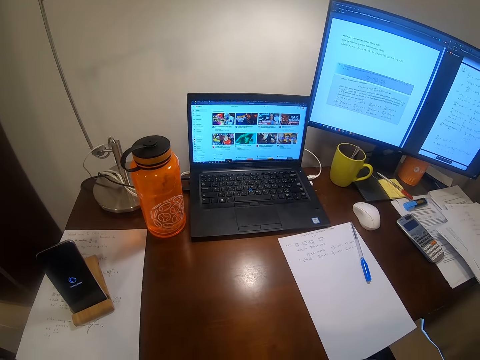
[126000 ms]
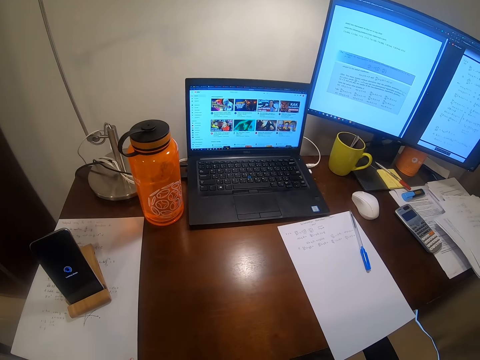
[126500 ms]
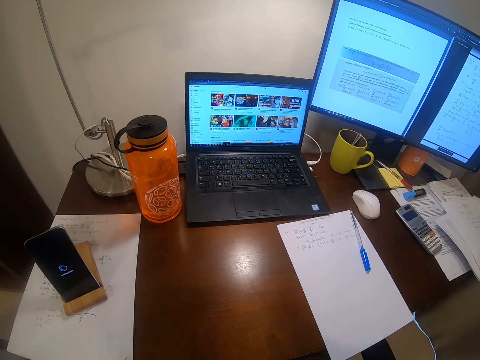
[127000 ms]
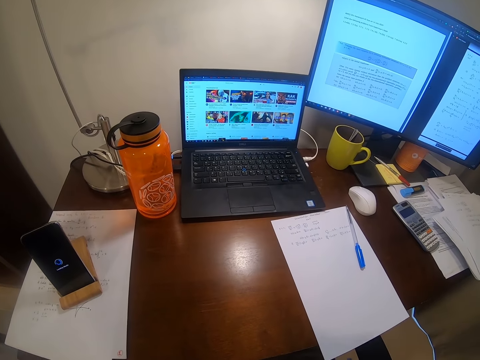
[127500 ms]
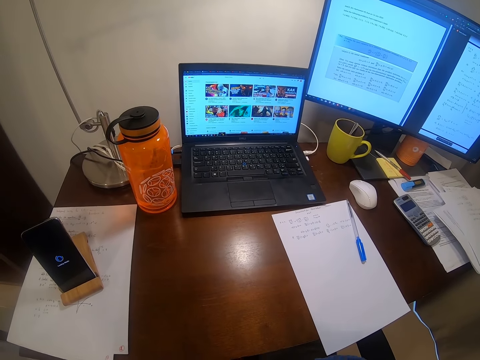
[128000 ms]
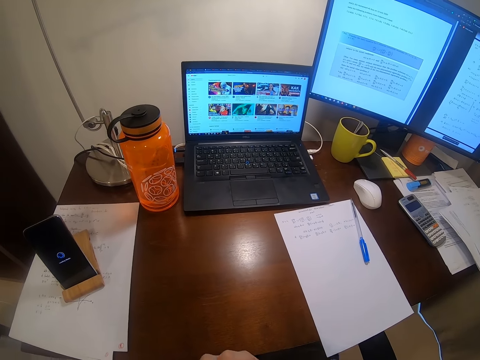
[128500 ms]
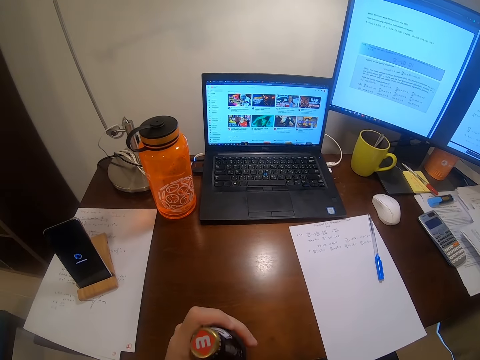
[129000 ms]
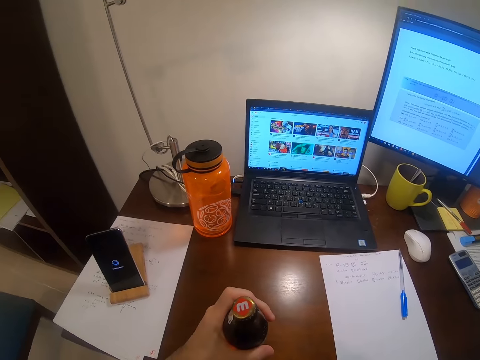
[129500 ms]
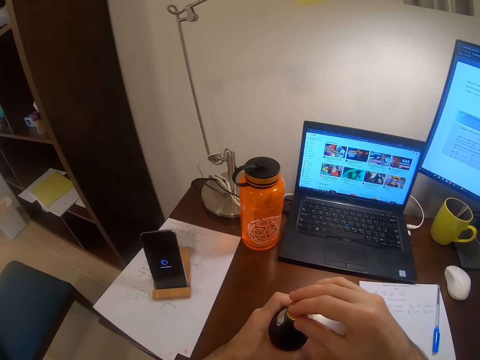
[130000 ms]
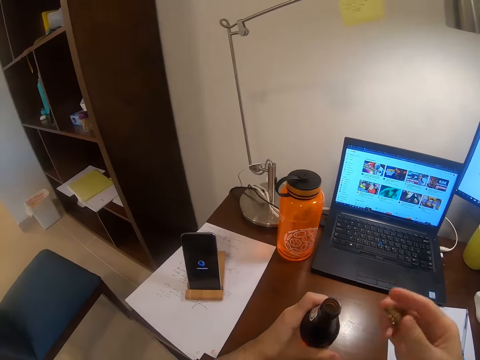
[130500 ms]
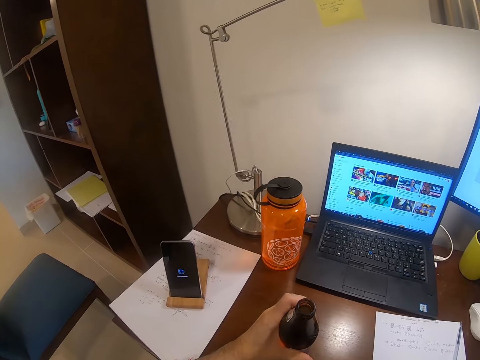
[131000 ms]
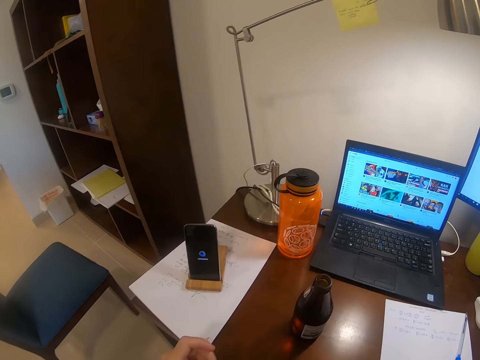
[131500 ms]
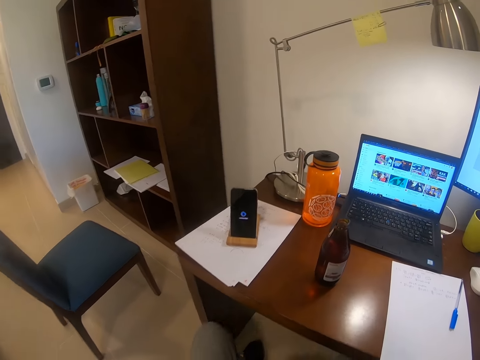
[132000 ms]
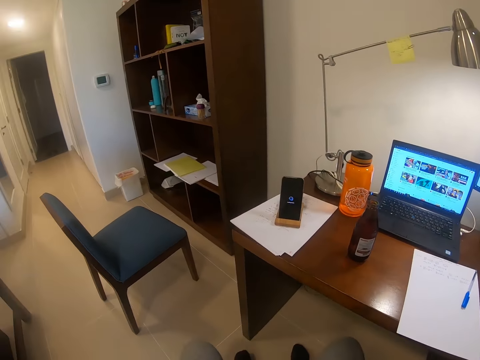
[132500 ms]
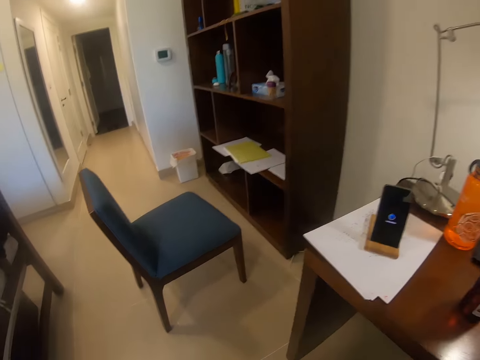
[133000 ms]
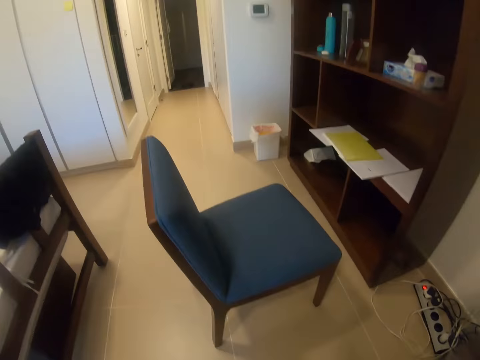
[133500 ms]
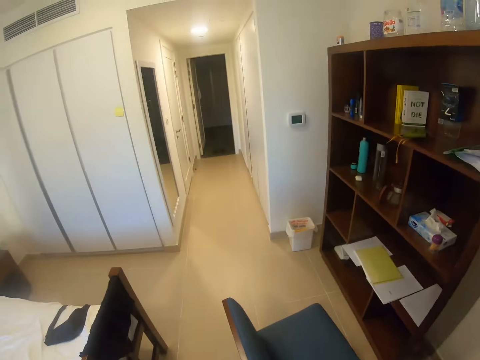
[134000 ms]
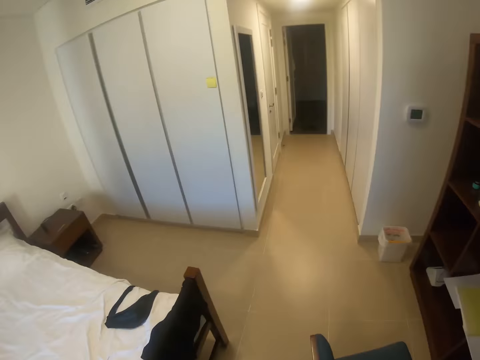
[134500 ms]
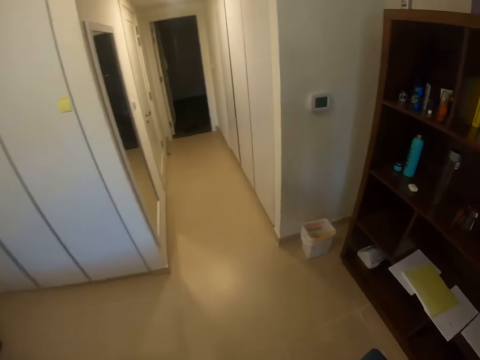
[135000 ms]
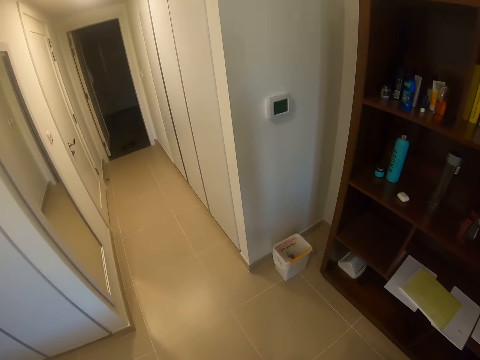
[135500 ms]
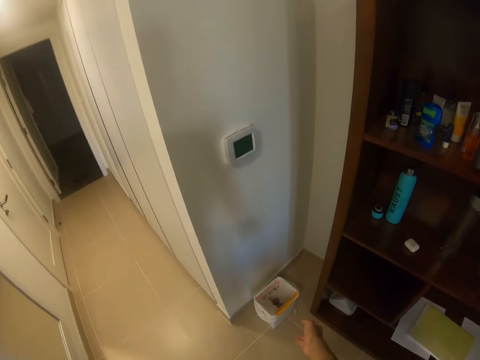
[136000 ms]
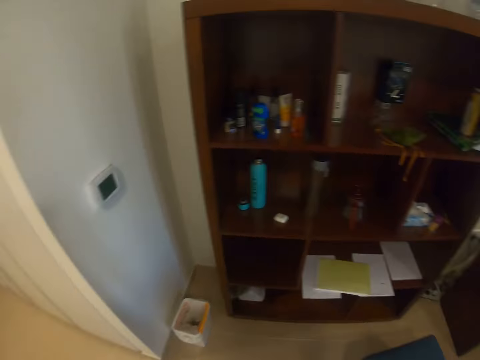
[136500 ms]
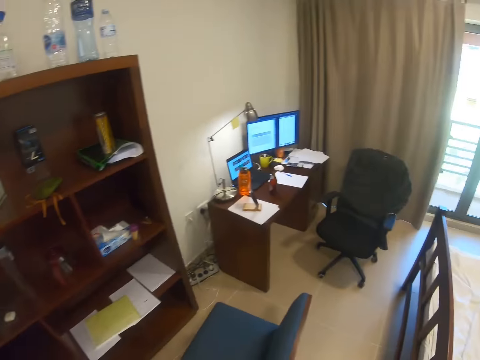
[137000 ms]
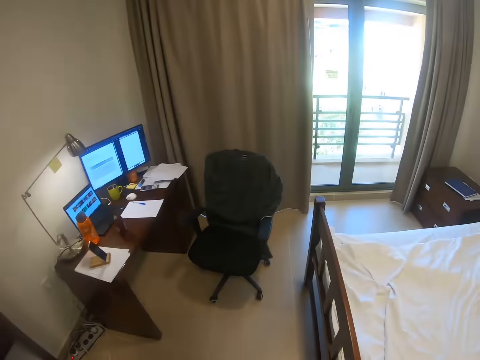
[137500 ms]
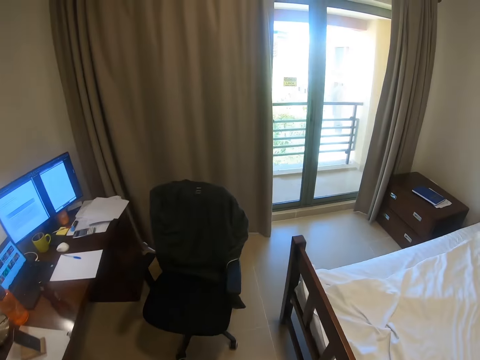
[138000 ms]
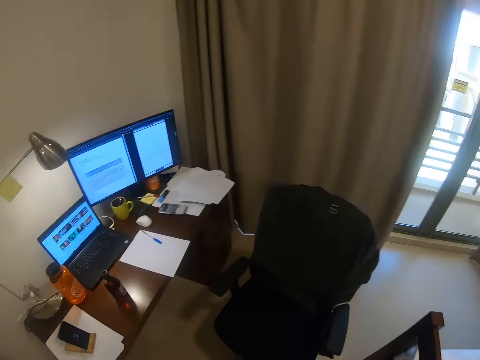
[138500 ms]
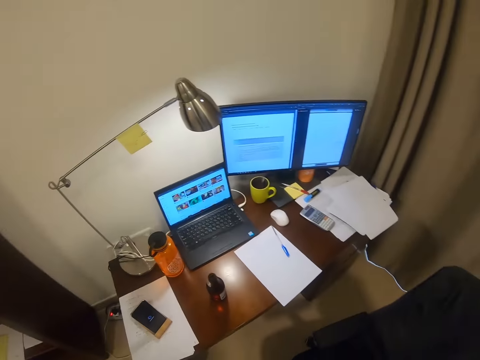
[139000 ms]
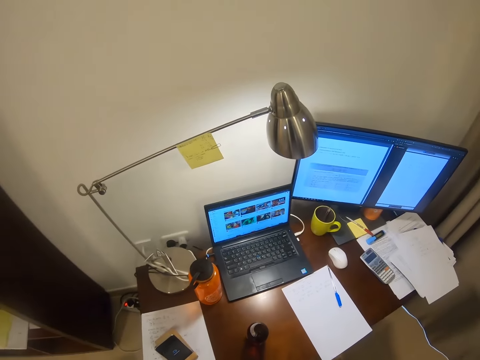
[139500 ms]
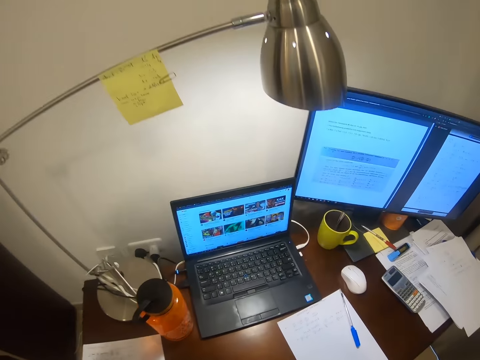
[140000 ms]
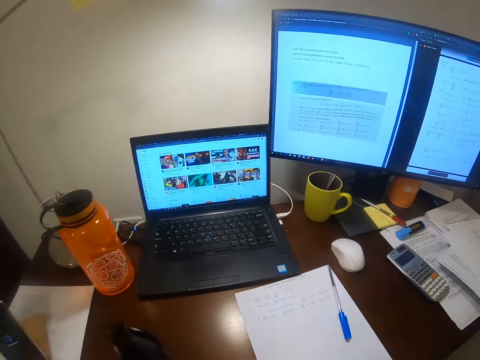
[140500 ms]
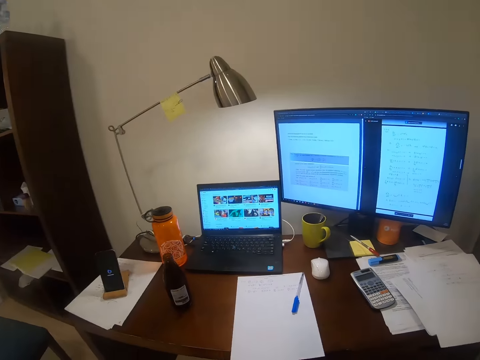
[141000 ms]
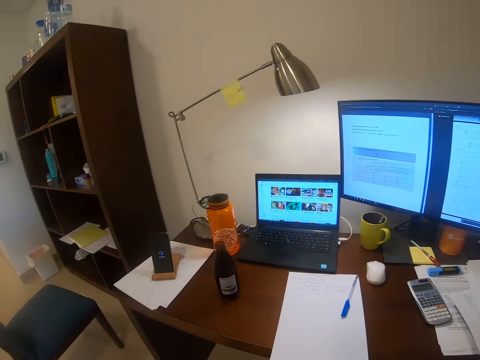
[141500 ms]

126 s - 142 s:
The camera wearer puts back the bottle on the table. They remove the bottle lid. They walk to the dustbin. They throw the bottle lid in the dustbin. They walk back to the office area in the room.

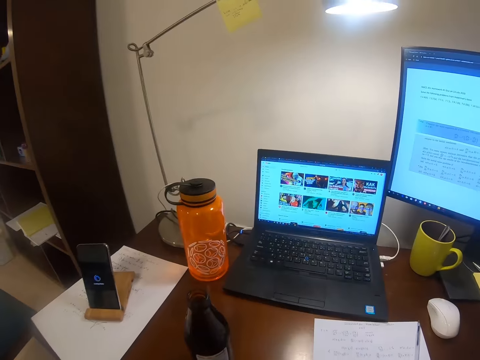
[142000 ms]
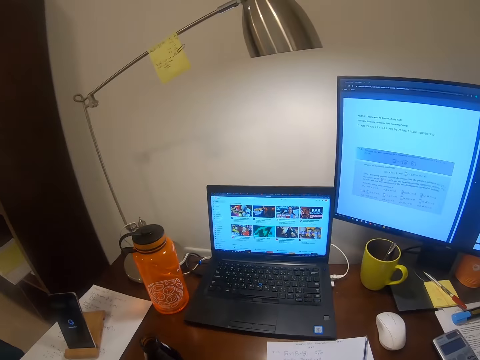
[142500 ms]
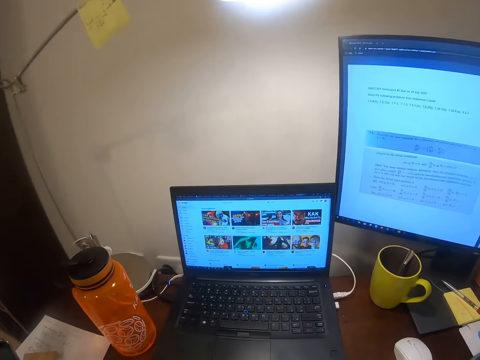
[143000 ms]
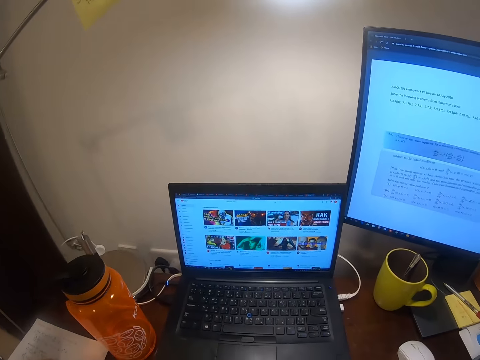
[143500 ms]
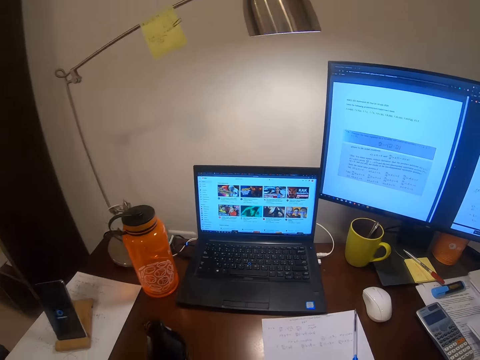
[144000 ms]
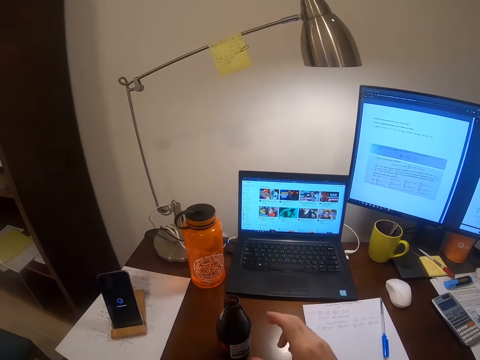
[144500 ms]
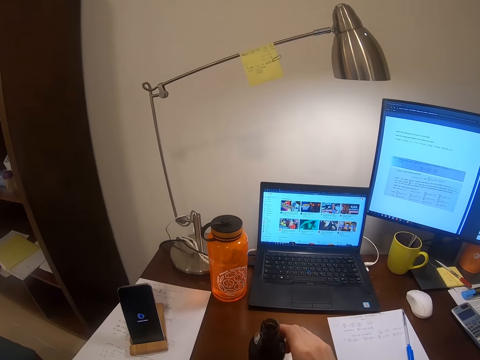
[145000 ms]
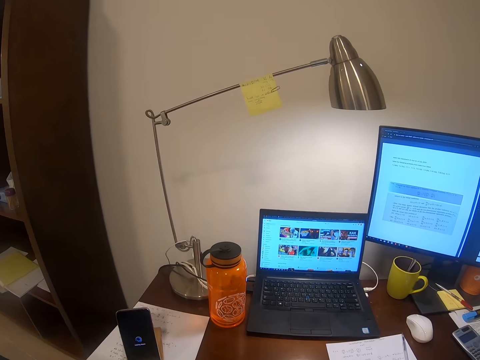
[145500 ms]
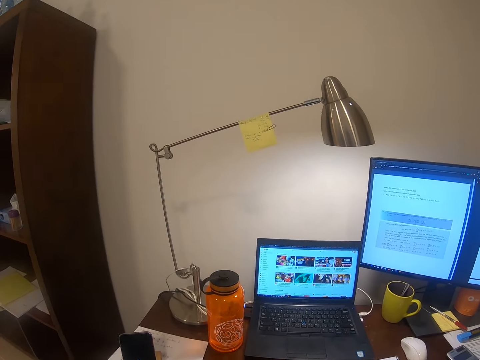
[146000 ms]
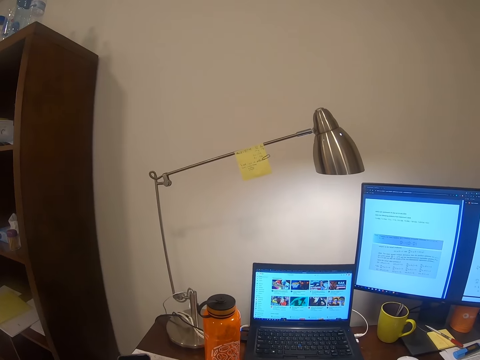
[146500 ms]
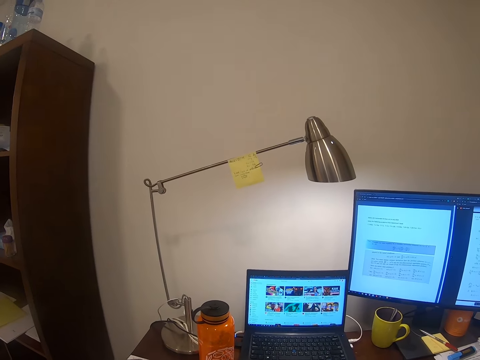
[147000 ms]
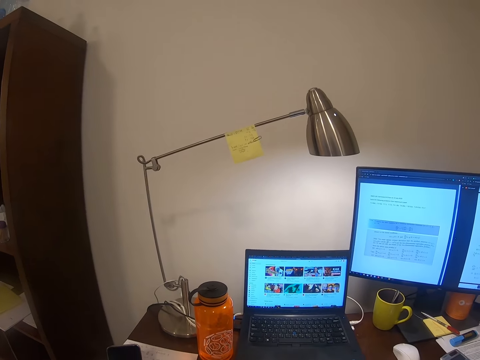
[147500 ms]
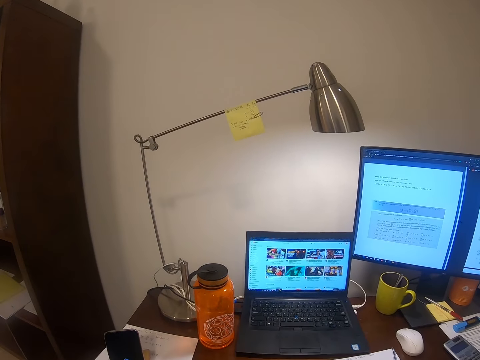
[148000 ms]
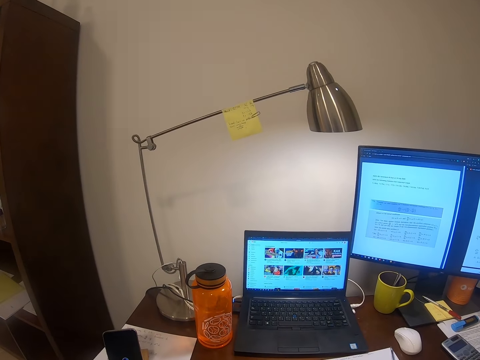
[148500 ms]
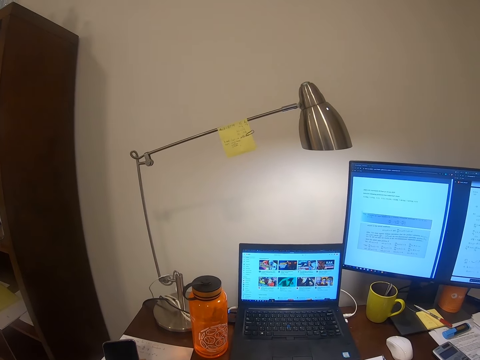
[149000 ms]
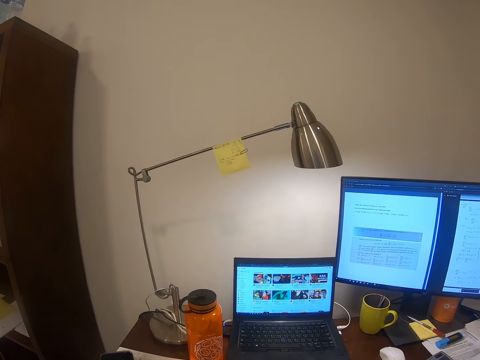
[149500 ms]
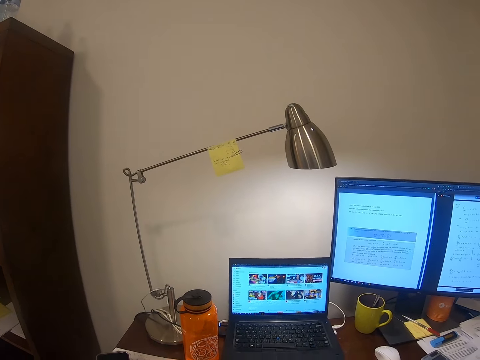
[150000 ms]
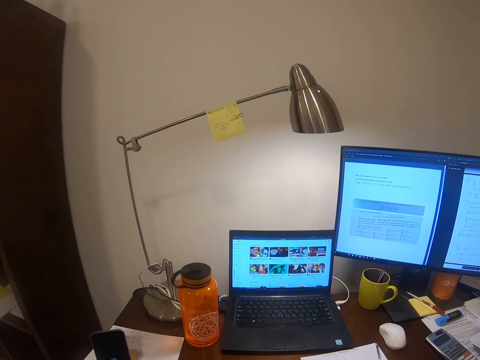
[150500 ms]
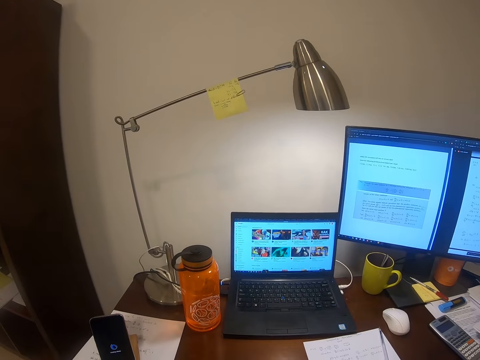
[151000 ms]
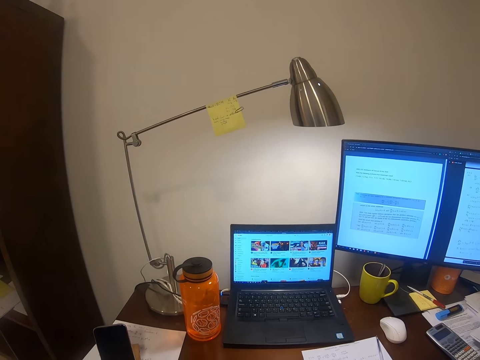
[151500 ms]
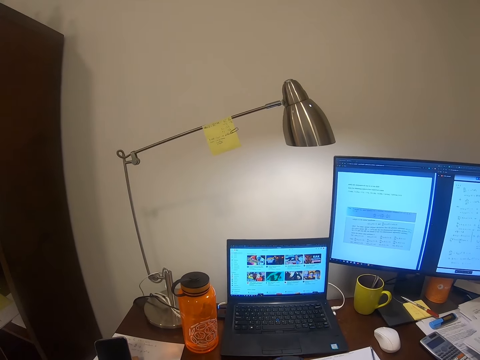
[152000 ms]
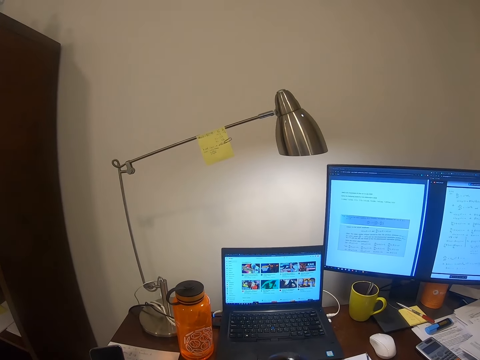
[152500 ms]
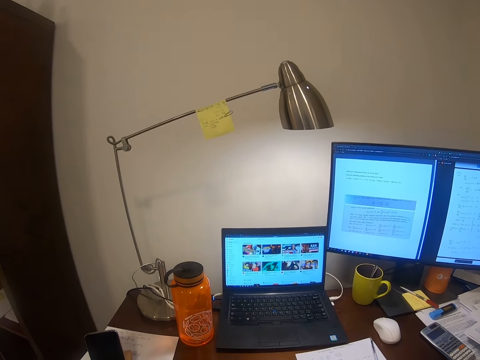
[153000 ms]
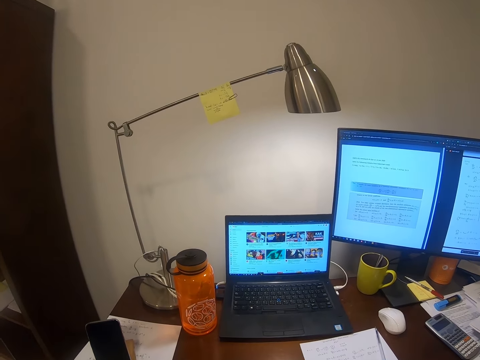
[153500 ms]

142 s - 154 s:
The camera wearer touches the bottle. They take the bottle of something from the table. They move the bottle. They look at the laptop.
